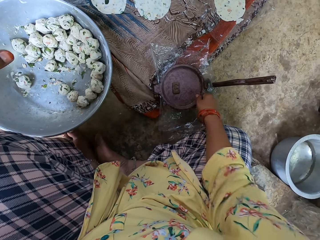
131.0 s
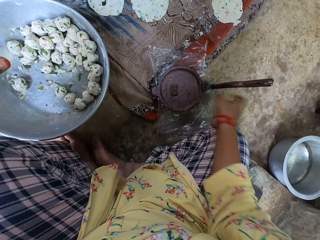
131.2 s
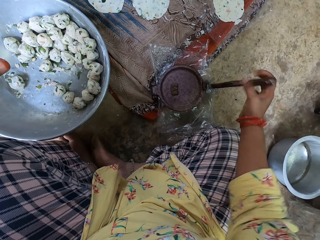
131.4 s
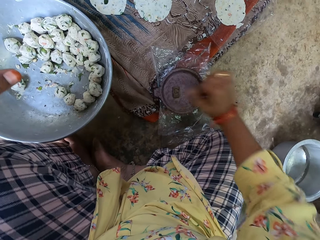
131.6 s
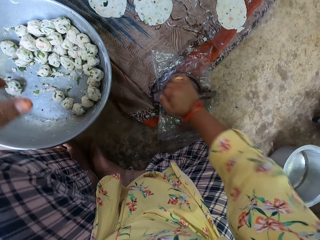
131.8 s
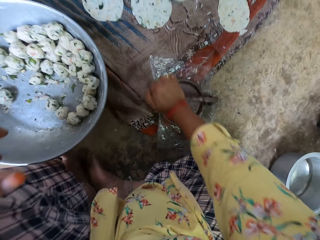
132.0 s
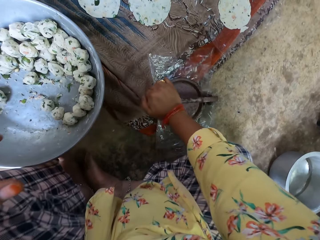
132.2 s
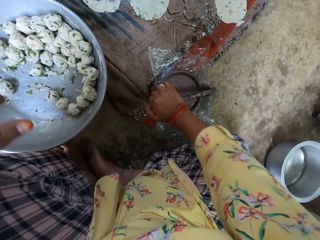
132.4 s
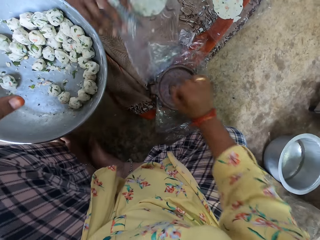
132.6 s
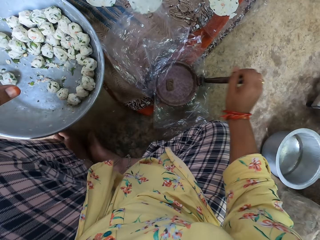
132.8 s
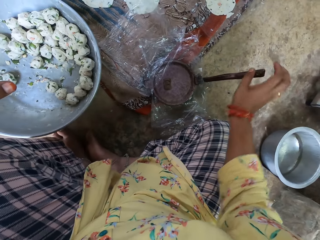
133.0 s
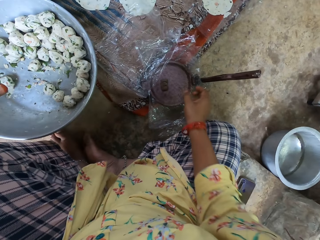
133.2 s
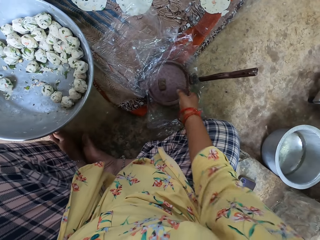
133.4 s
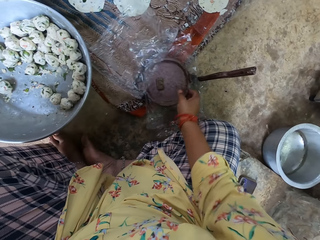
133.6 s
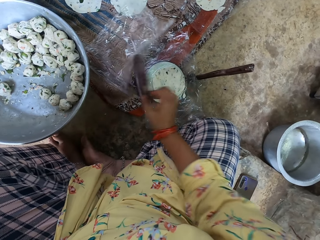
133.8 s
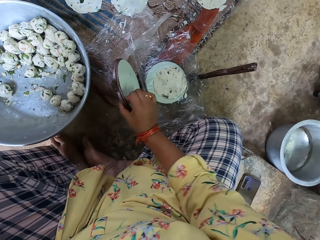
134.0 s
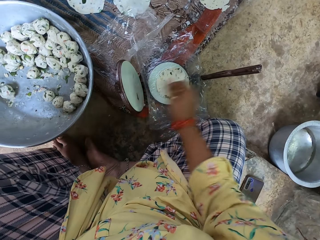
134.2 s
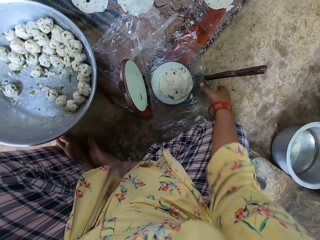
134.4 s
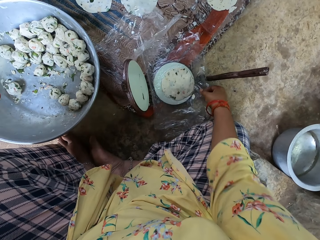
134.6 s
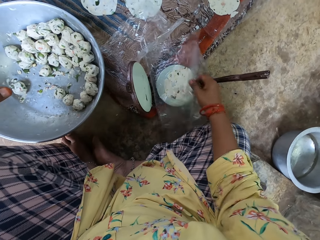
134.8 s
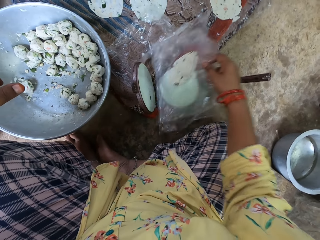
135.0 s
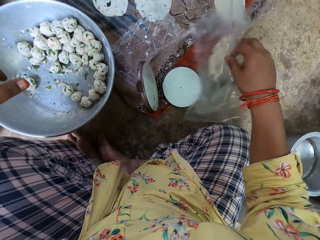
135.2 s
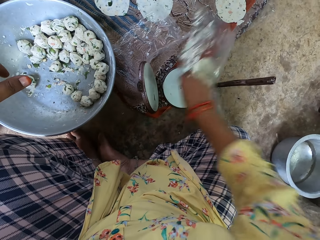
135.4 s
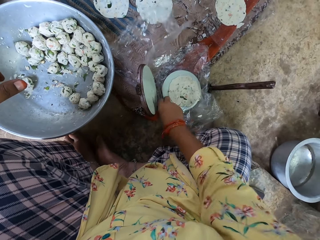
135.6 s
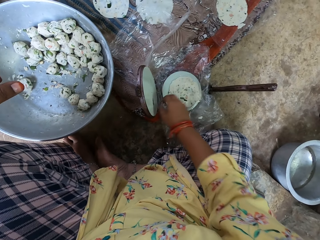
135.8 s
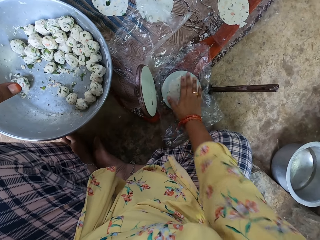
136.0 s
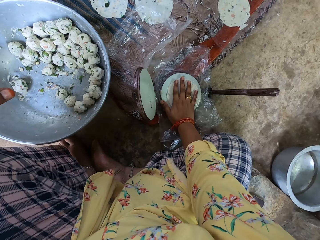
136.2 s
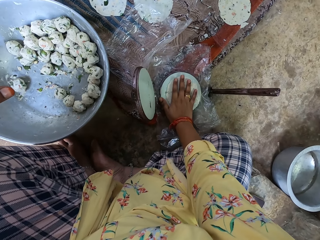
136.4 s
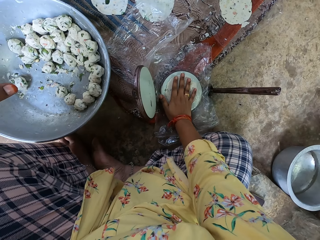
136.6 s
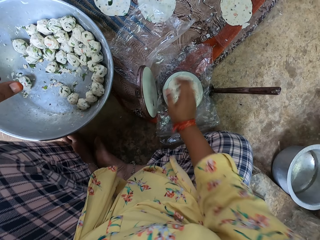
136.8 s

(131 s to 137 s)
The camera wearer closes the pot with her right hand. She presses down the handle of the pot with her right hand. She cooks the dough with a round double pan grill. A woman throws paper to the camera wearer. The camera wearer opens the pot with her right hand. She picks up the dough in a polythene paper. She flips the fifth dough with her right hand.
